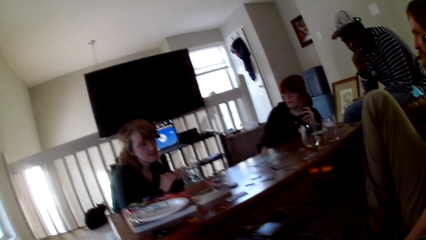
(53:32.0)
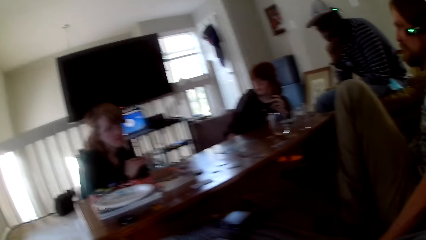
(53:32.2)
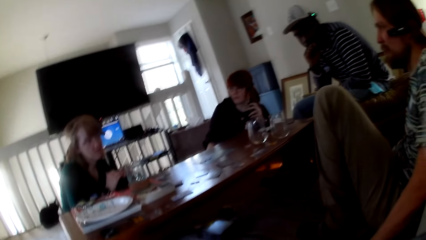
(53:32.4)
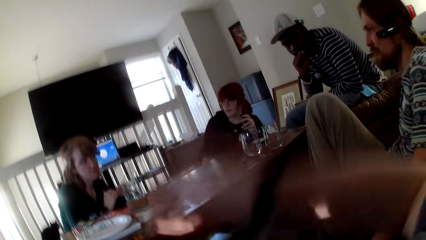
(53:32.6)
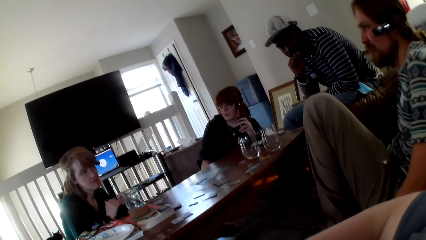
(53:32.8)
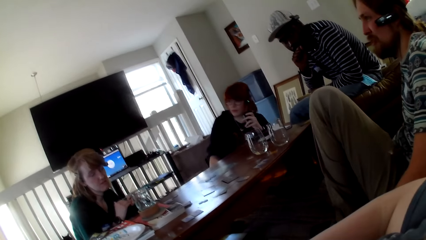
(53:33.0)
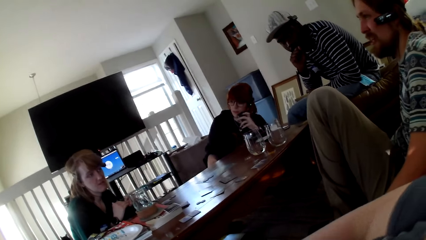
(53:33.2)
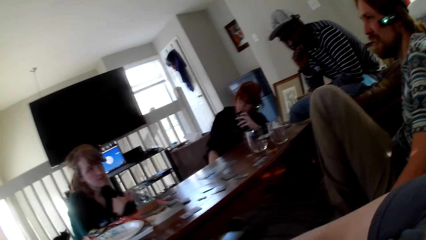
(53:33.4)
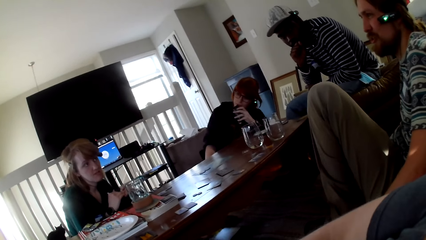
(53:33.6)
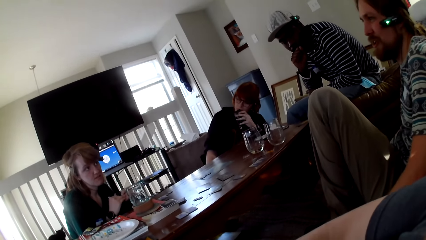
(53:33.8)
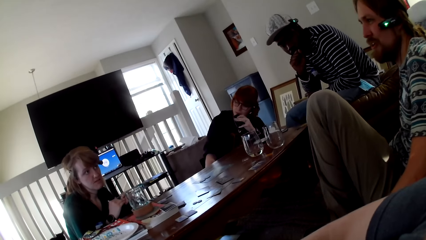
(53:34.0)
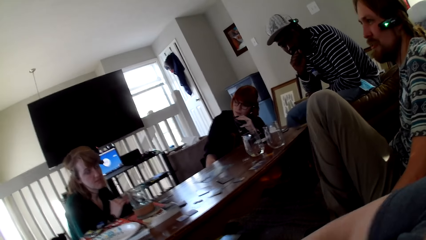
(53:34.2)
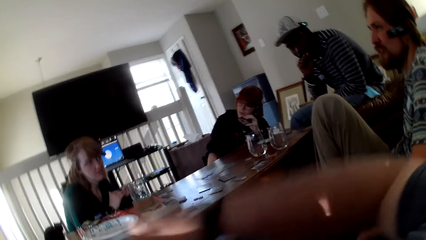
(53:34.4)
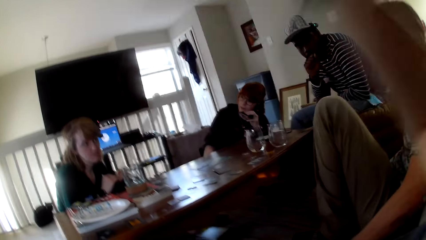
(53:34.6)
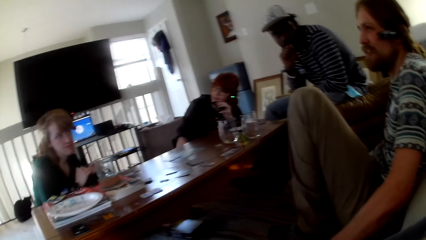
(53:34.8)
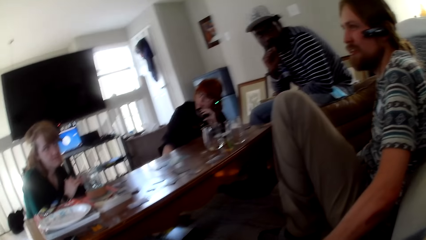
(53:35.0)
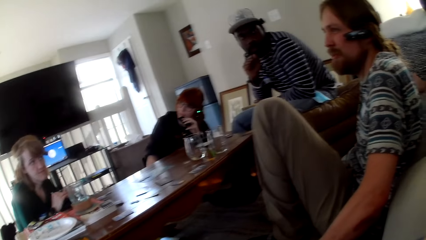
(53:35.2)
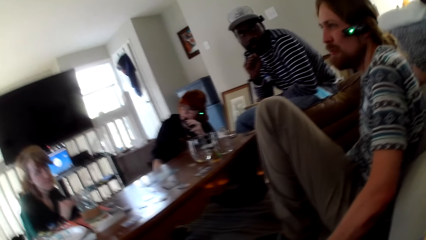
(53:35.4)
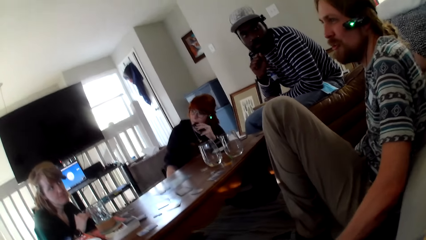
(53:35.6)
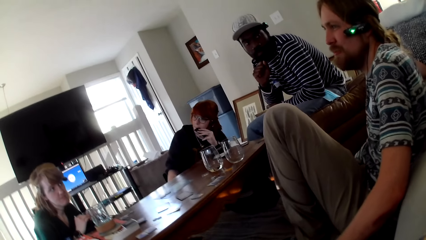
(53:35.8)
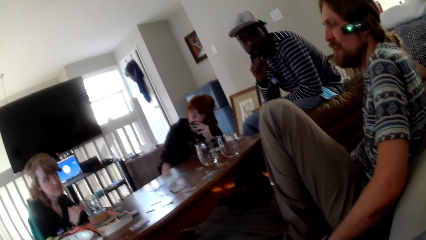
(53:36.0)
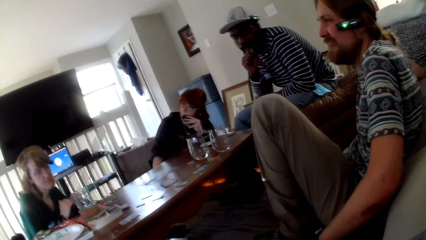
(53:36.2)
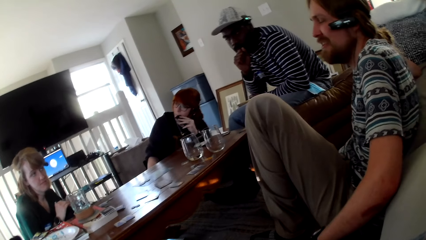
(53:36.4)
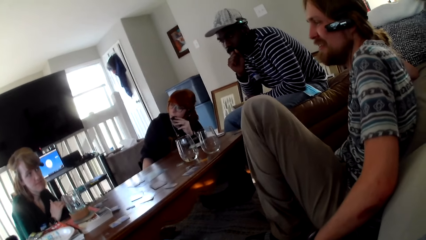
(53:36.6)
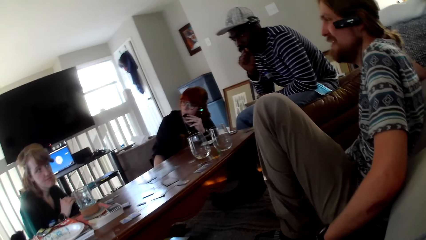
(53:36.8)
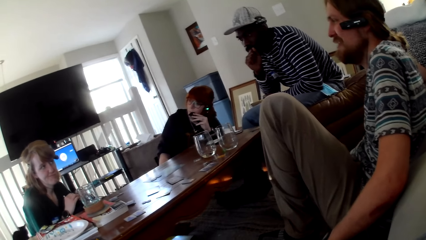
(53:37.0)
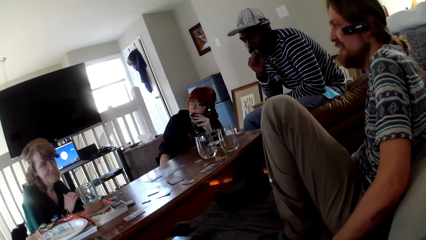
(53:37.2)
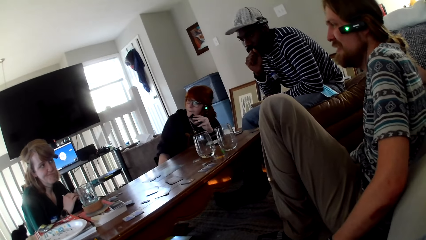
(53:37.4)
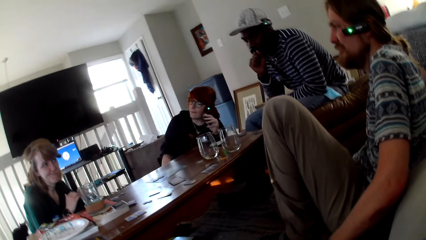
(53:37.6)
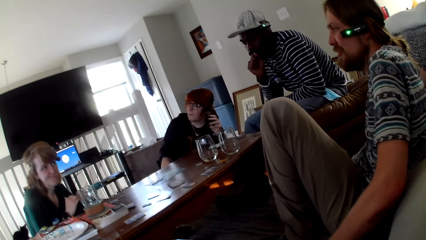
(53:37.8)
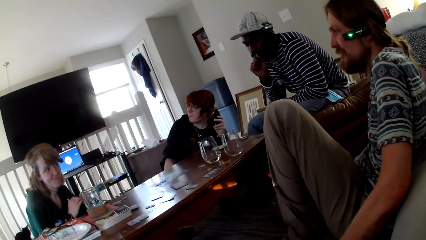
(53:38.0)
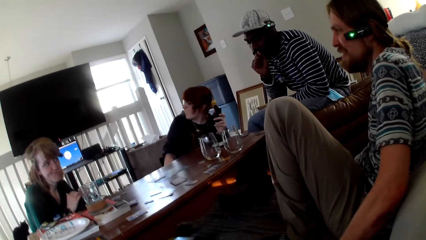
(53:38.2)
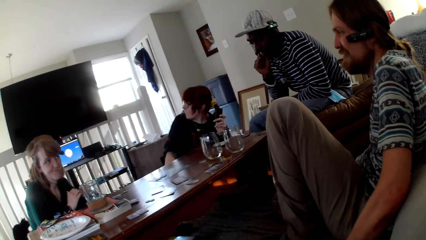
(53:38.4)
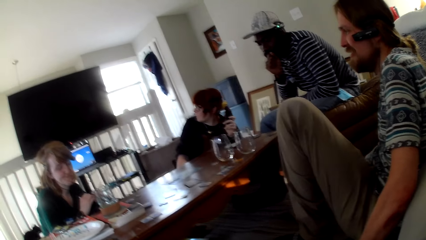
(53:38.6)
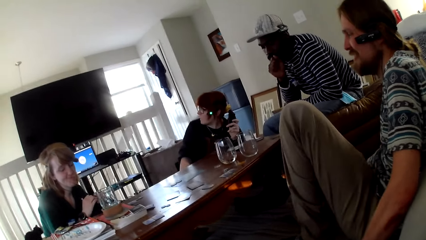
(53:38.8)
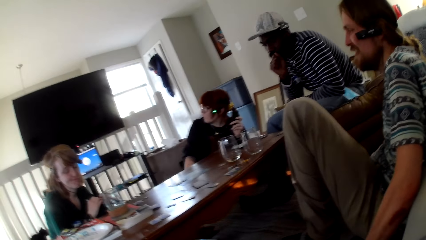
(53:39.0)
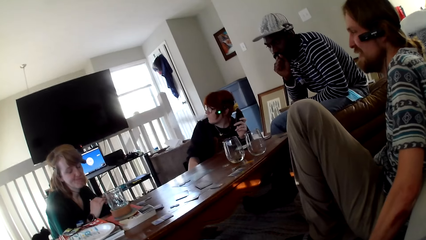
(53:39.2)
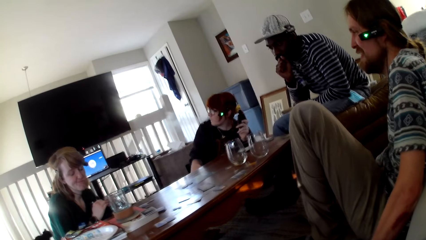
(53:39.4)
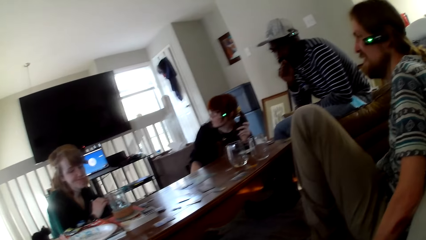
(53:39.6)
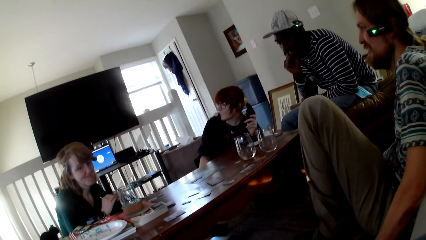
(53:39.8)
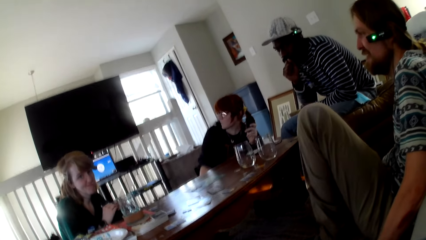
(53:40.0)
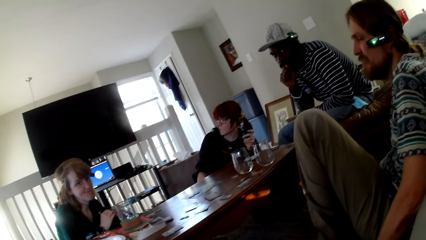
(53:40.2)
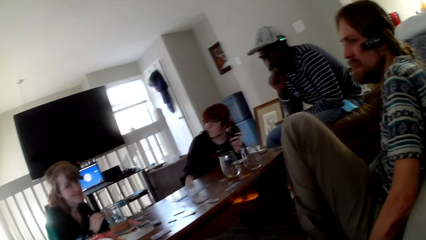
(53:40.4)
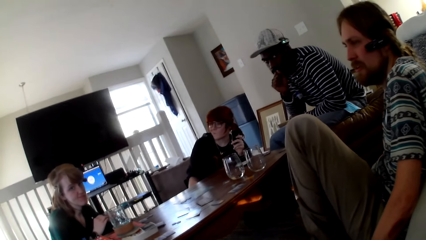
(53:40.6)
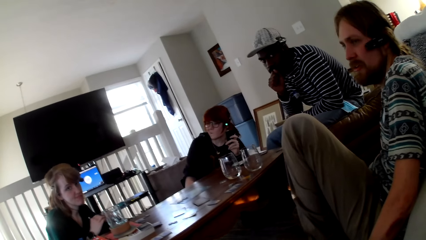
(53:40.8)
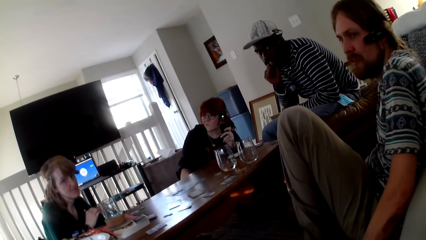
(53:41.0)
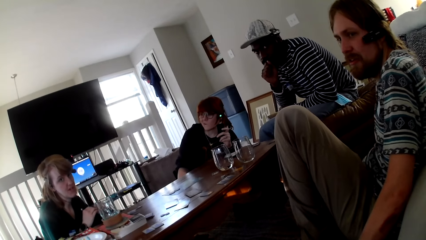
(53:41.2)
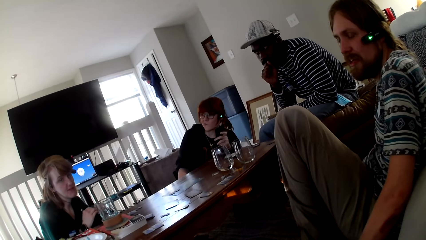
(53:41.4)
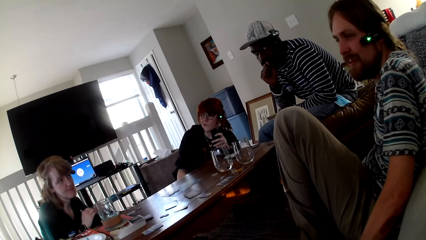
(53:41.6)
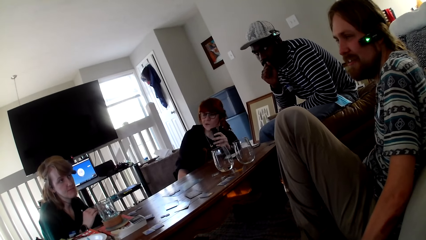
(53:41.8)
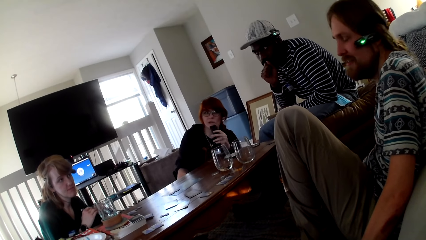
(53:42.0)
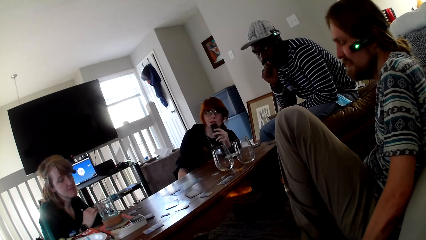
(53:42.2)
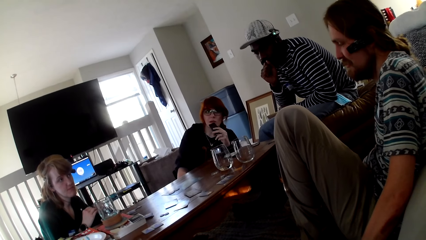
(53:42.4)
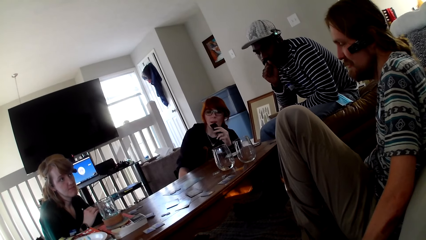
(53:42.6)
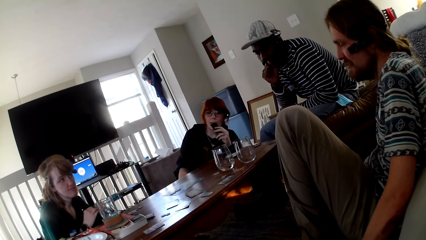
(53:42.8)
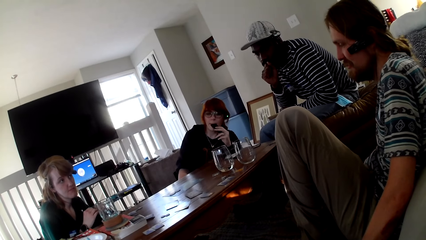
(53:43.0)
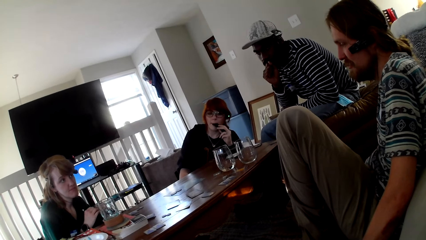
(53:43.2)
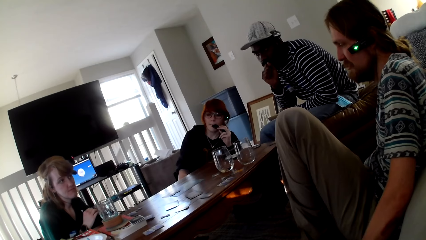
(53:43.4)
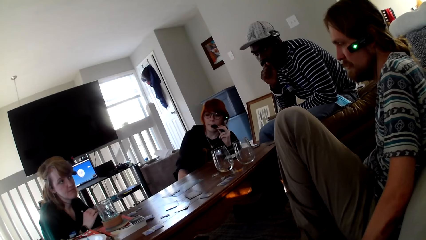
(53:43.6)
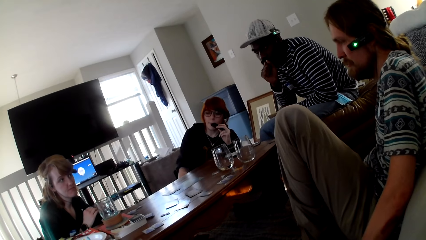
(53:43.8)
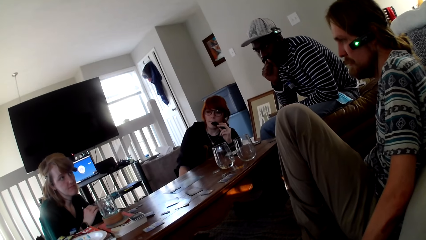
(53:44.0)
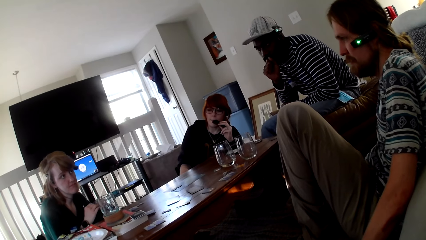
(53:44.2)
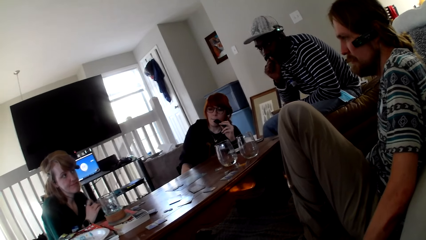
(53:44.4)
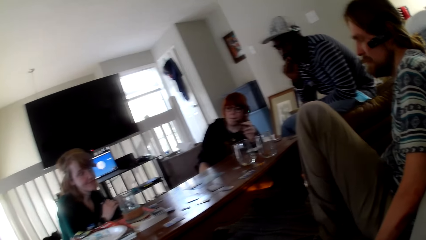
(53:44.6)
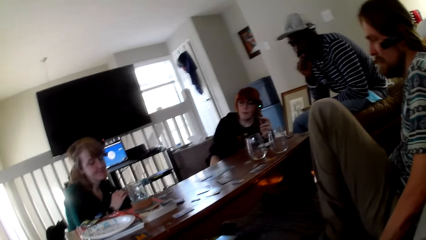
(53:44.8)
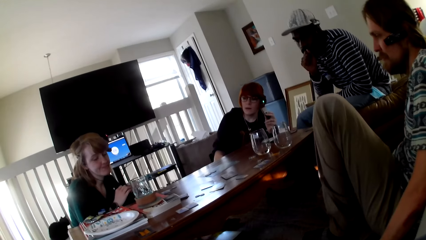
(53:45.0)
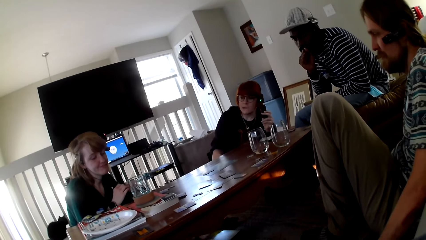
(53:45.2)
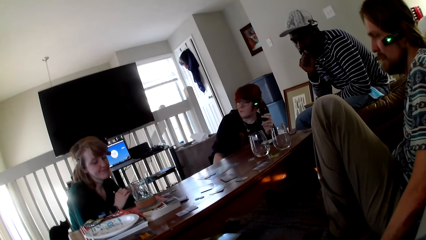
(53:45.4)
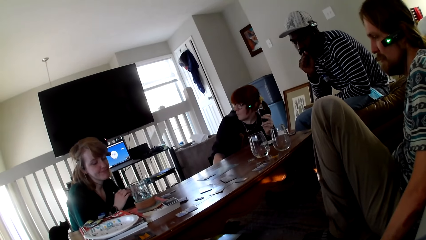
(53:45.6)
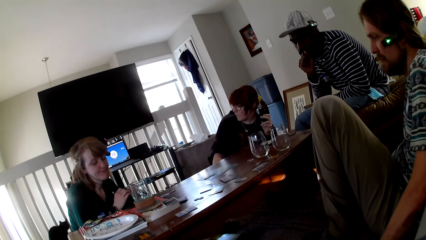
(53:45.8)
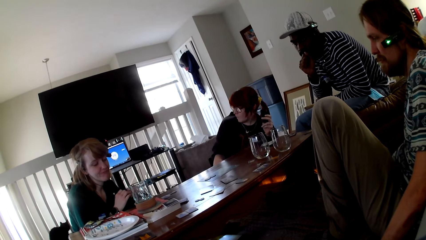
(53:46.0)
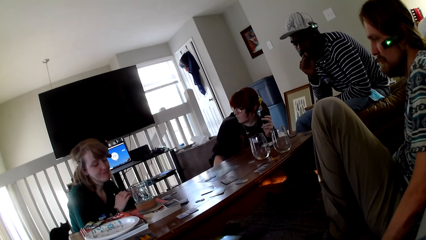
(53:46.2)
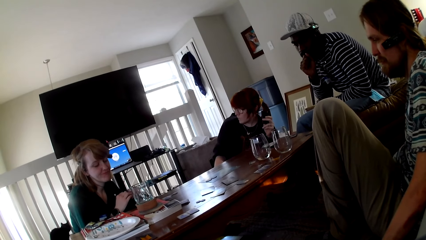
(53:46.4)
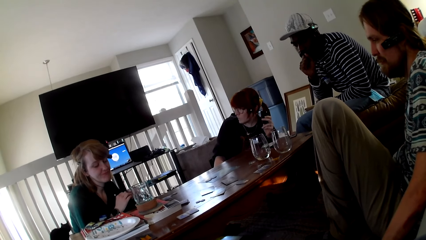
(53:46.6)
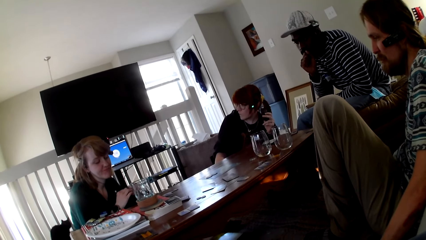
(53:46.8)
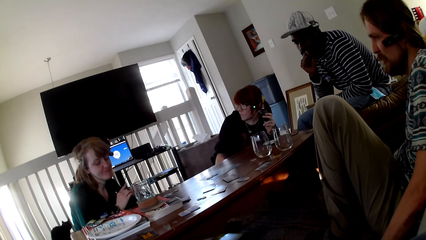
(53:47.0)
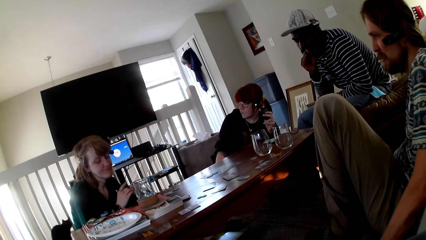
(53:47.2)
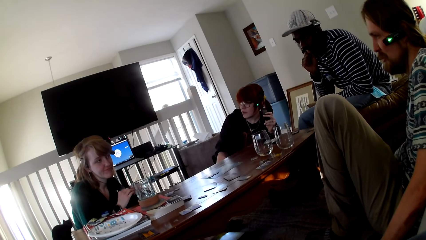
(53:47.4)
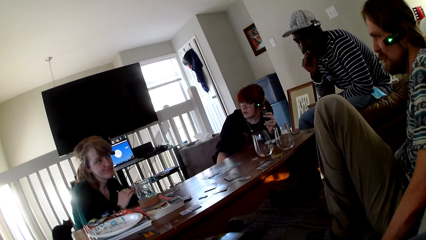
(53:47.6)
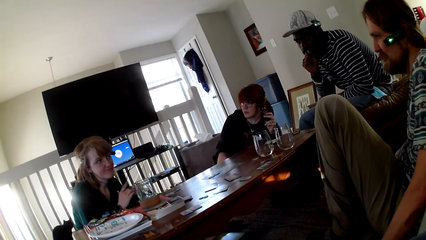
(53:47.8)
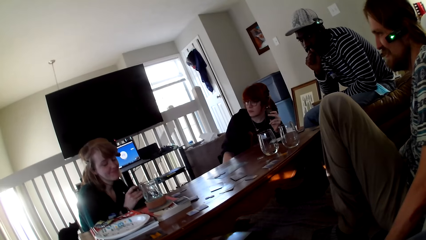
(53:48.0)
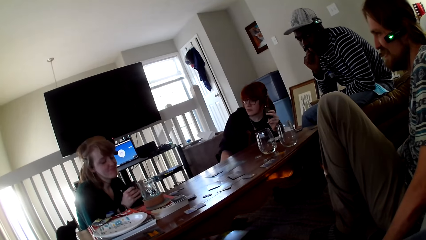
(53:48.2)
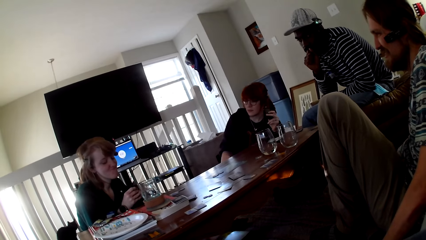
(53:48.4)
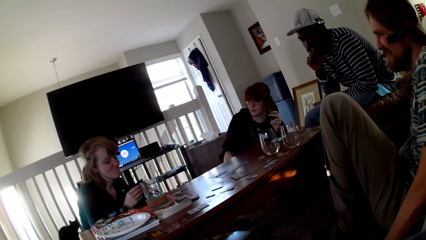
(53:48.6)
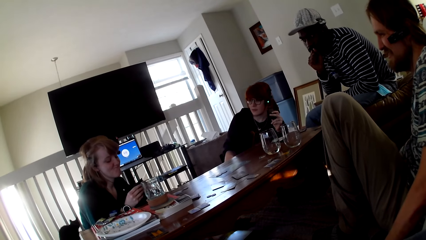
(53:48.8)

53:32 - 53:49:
The camera wearer moves her hand. The camera wearer lifts up his hand. The camera wearer converses with a man, another man, a woman and another woman. A person leans back.
